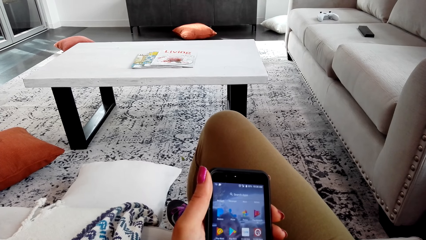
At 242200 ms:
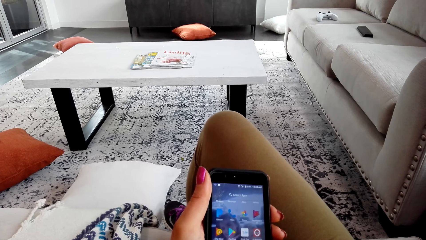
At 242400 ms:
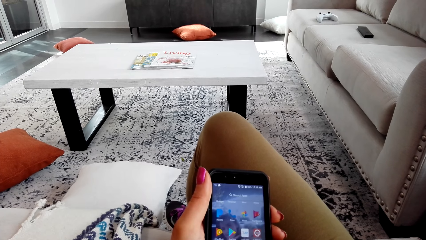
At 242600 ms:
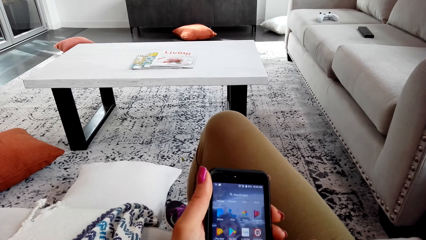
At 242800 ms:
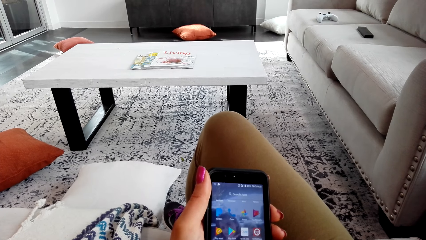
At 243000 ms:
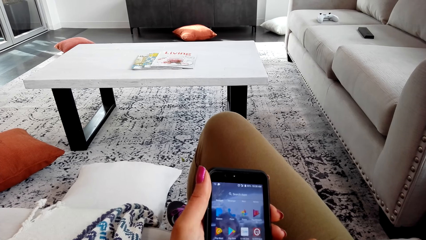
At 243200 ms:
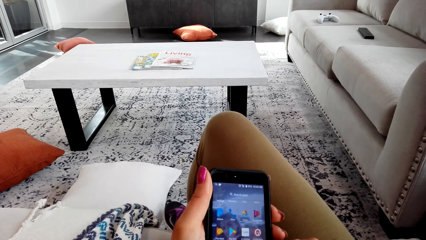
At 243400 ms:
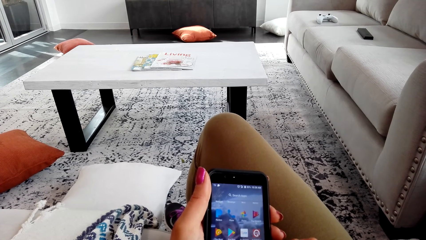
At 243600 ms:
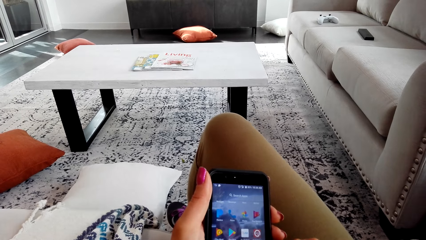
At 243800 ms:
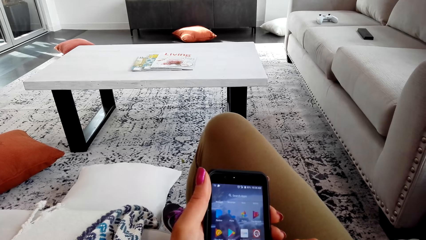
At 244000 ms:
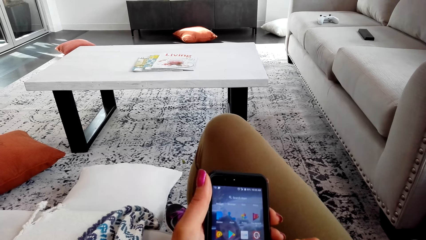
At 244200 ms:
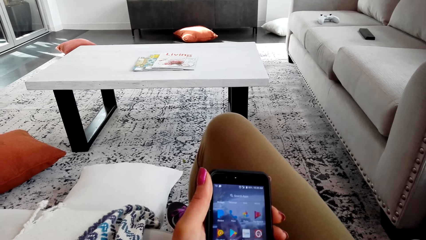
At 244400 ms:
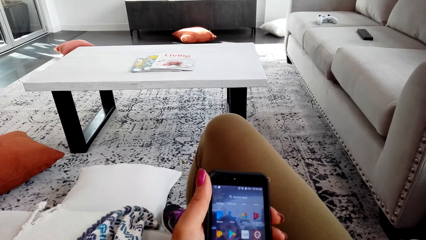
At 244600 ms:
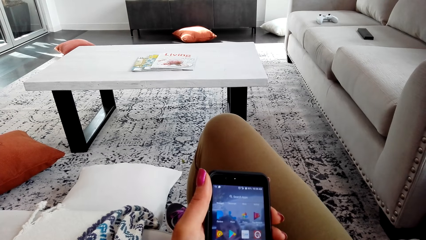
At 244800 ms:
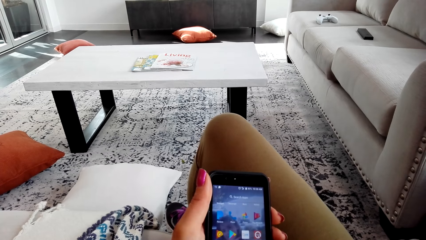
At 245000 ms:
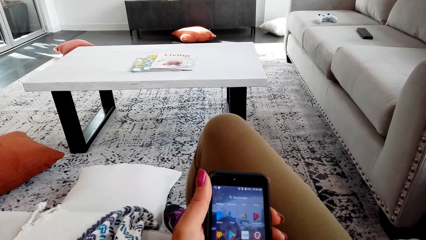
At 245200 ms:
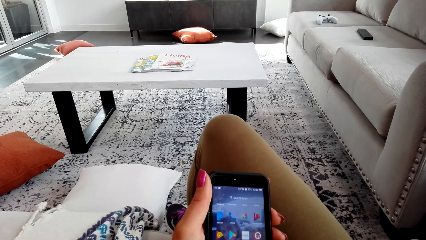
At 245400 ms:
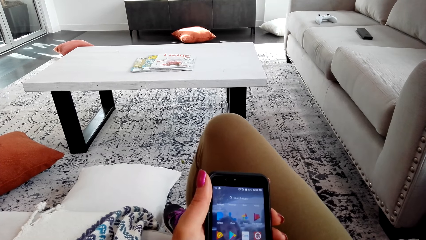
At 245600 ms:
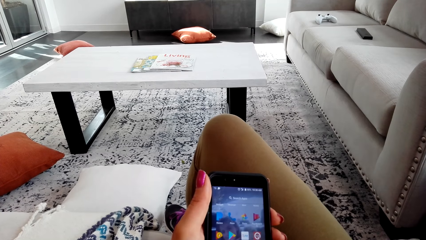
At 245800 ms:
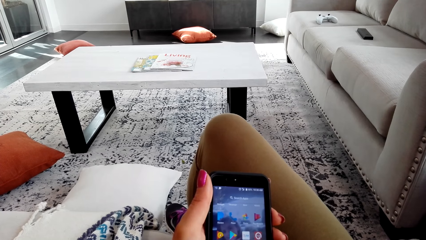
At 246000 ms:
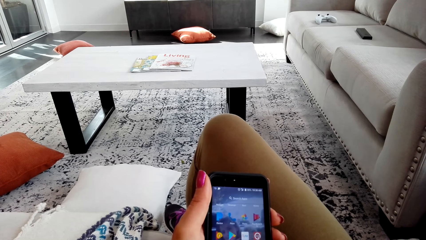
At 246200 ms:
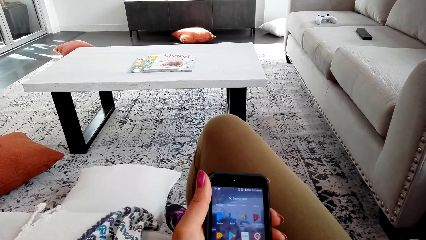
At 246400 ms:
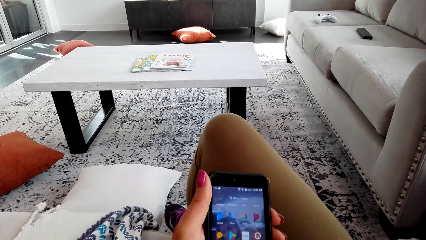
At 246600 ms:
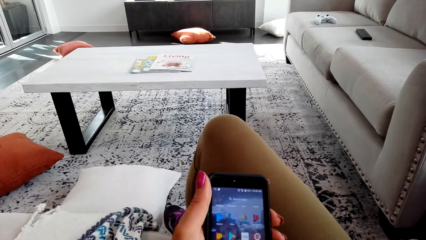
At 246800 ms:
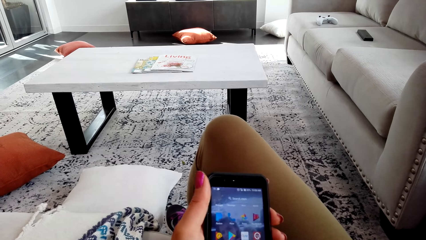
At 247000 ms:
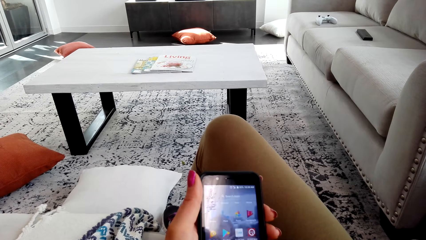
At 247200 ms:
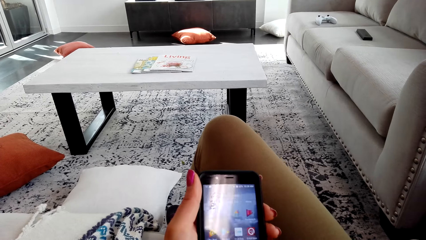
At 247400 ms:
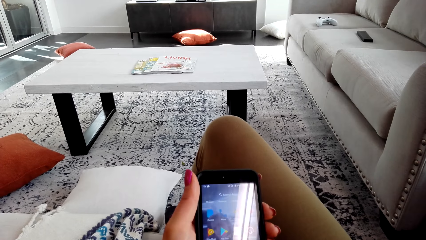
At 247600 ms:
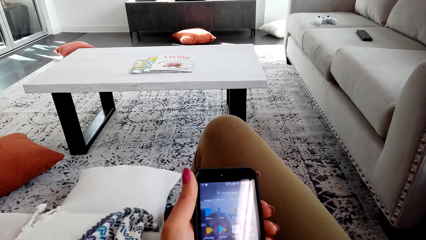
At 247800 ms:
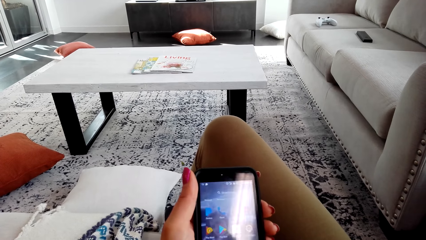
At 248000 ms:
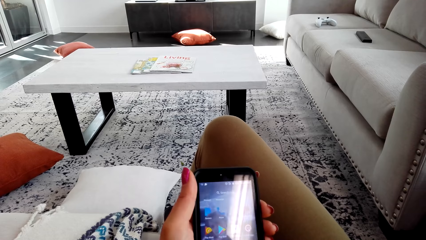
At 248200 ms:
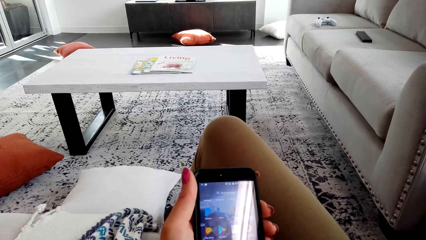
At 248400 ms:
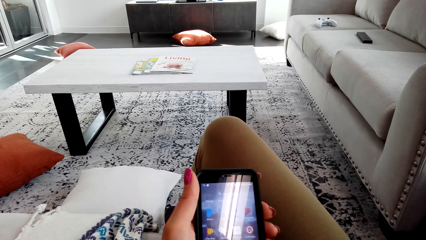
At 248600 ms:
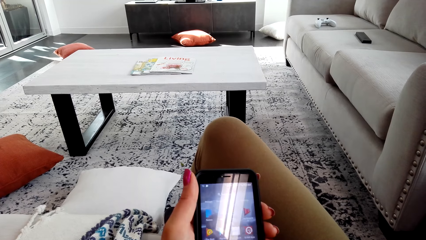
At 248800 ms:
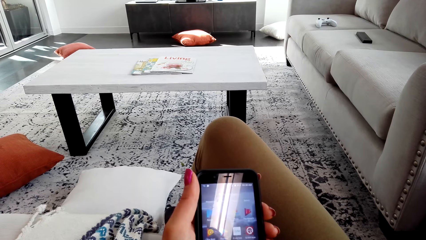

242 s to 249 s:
A person talks to the camera wearer.

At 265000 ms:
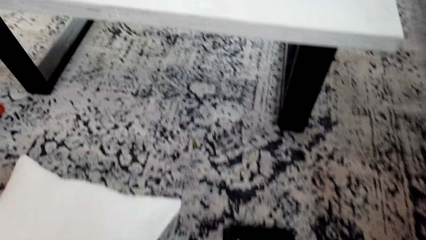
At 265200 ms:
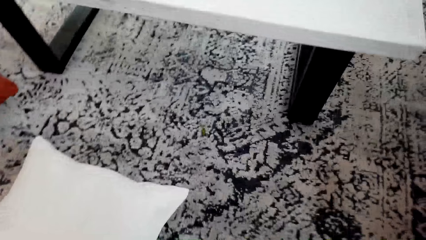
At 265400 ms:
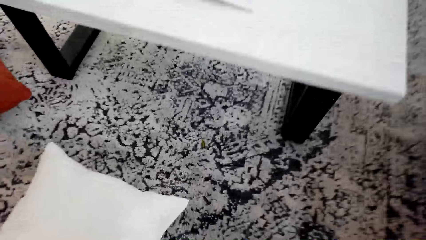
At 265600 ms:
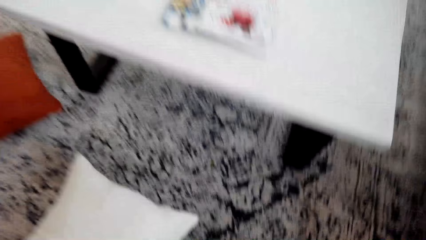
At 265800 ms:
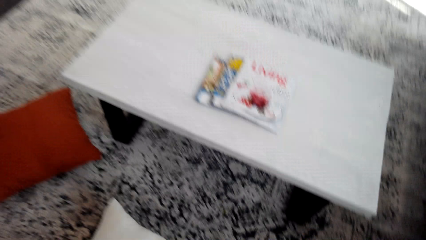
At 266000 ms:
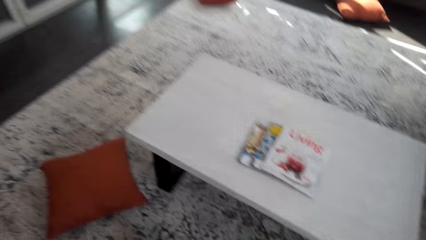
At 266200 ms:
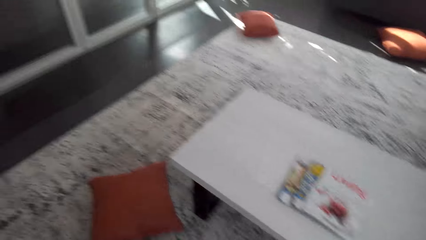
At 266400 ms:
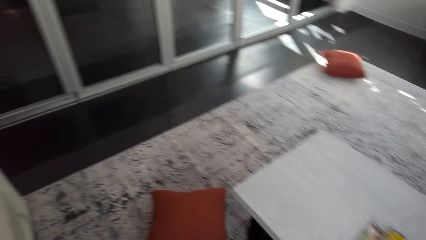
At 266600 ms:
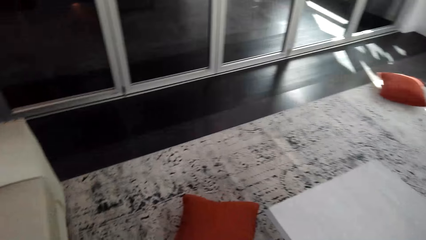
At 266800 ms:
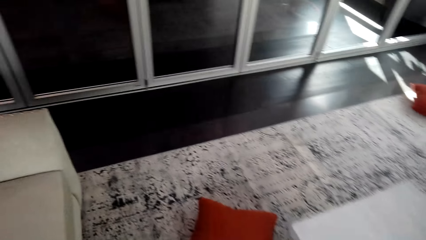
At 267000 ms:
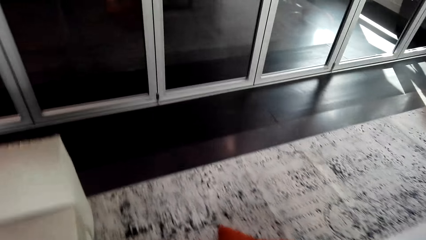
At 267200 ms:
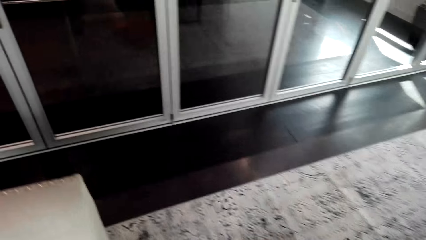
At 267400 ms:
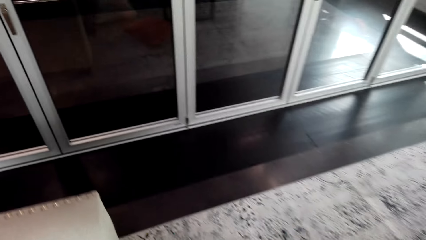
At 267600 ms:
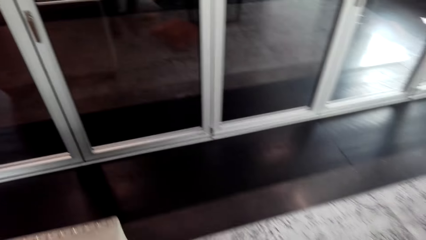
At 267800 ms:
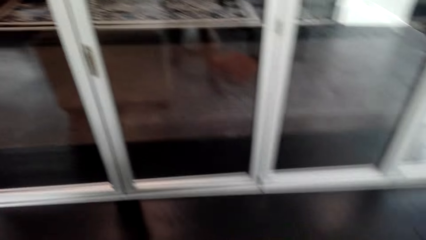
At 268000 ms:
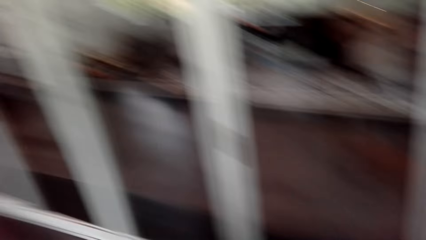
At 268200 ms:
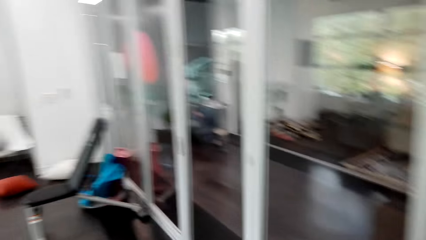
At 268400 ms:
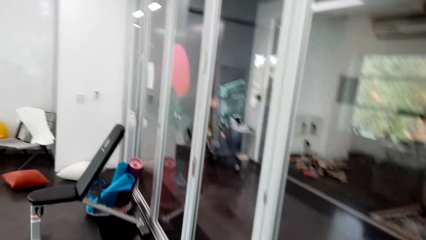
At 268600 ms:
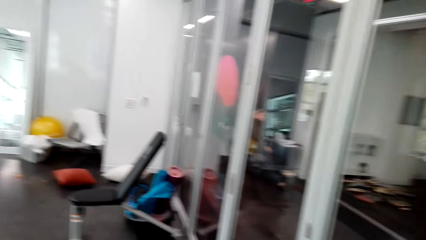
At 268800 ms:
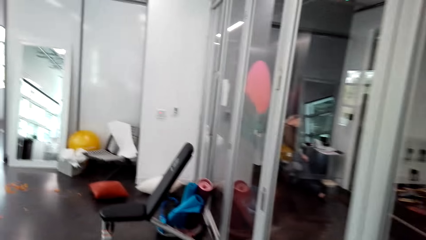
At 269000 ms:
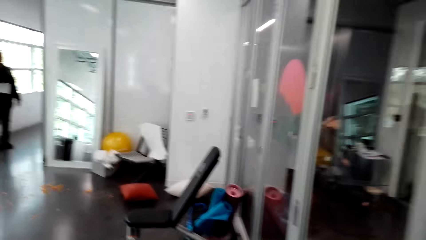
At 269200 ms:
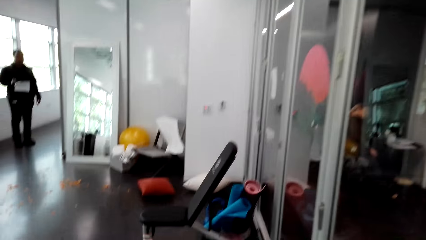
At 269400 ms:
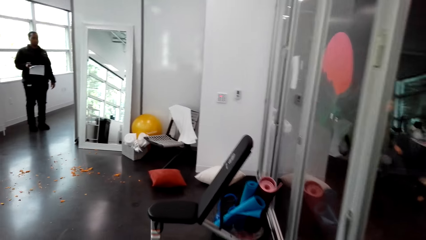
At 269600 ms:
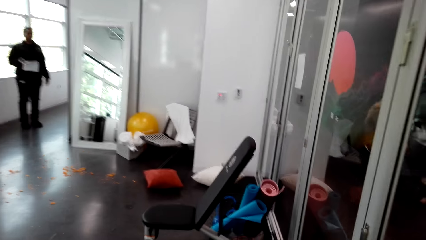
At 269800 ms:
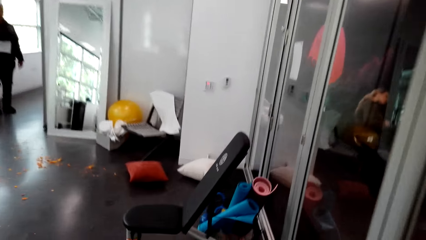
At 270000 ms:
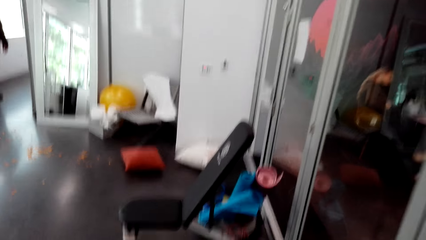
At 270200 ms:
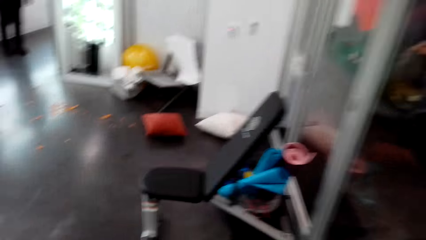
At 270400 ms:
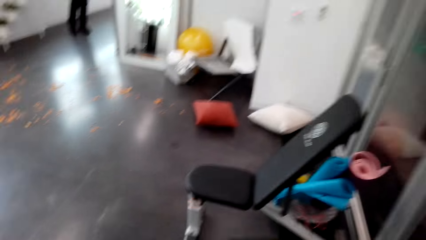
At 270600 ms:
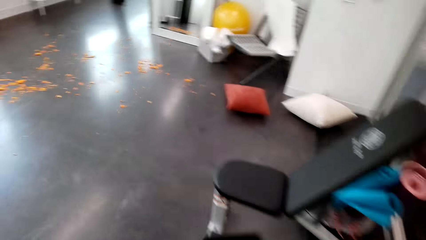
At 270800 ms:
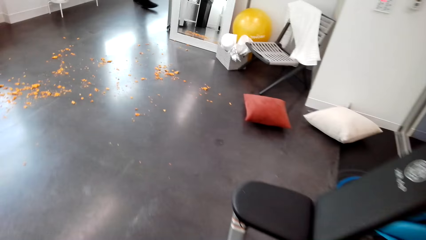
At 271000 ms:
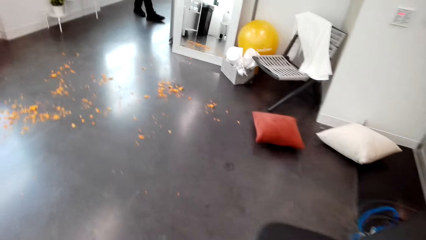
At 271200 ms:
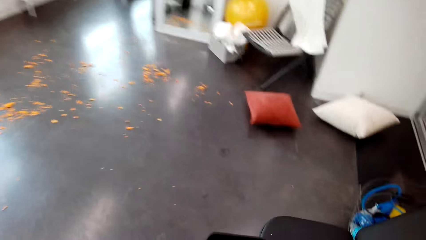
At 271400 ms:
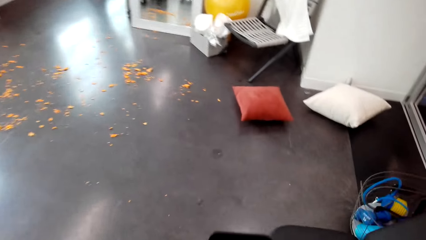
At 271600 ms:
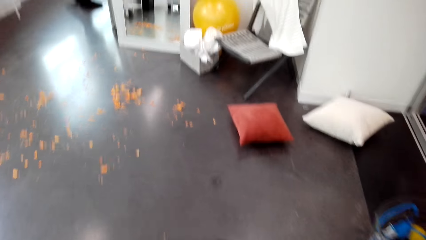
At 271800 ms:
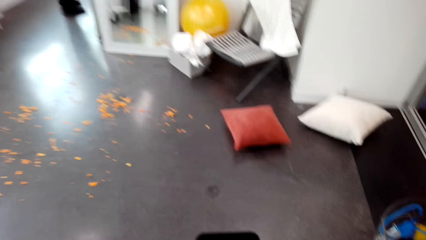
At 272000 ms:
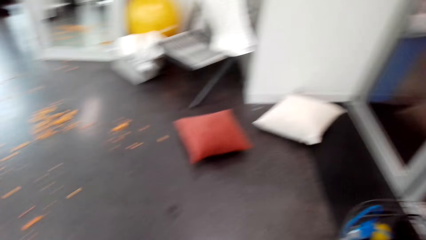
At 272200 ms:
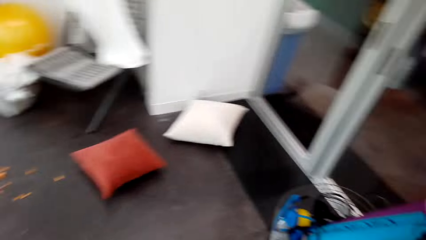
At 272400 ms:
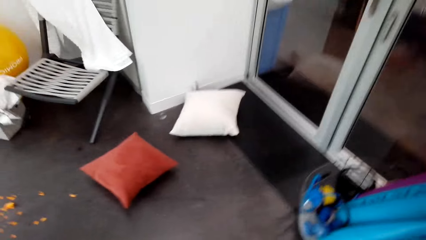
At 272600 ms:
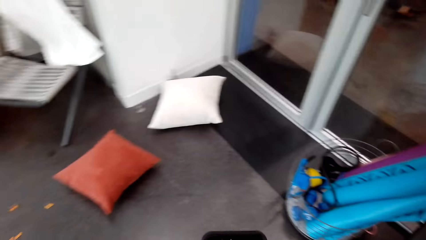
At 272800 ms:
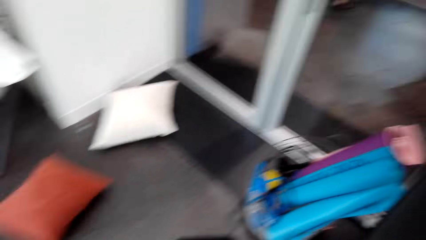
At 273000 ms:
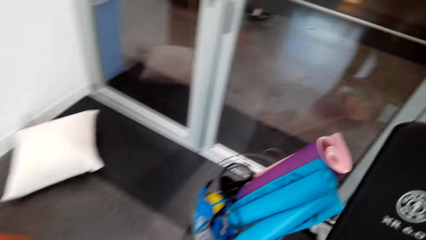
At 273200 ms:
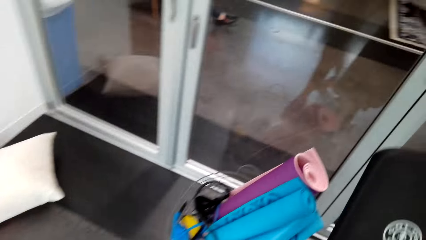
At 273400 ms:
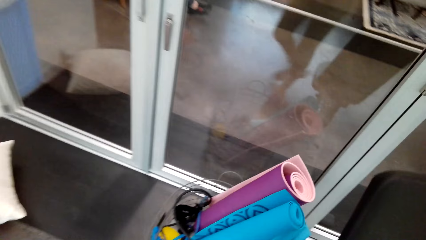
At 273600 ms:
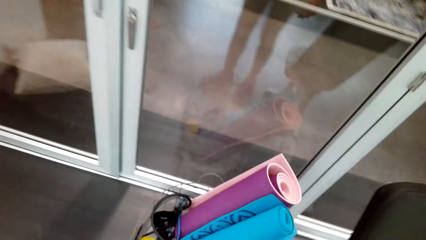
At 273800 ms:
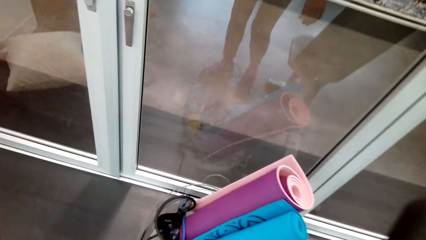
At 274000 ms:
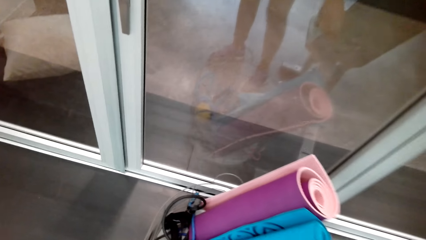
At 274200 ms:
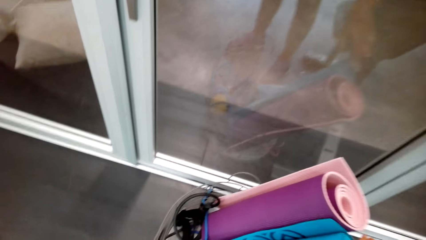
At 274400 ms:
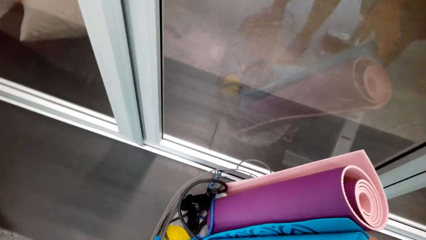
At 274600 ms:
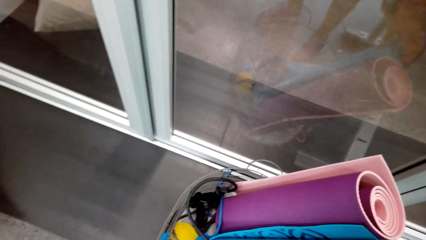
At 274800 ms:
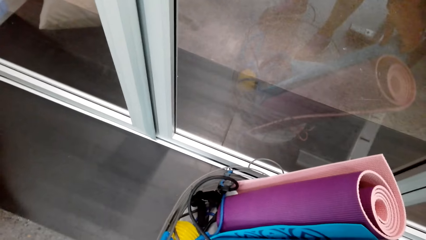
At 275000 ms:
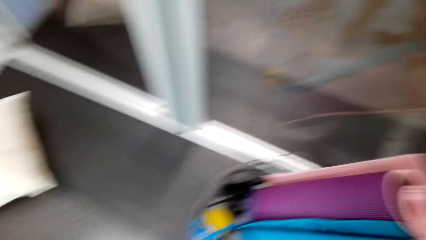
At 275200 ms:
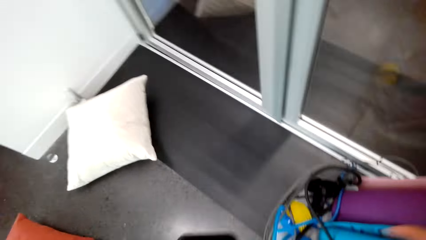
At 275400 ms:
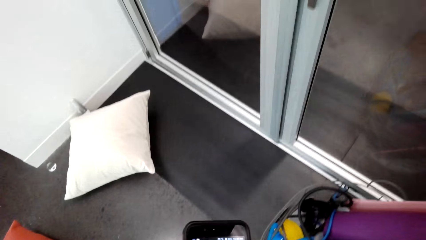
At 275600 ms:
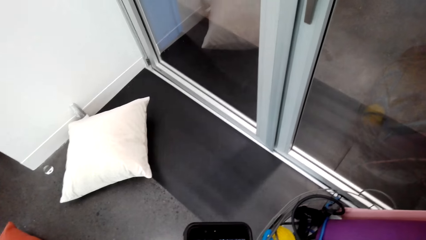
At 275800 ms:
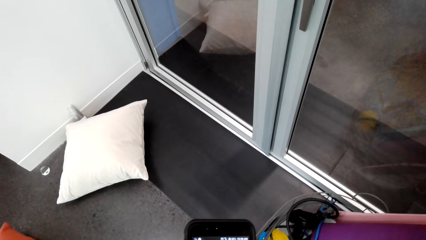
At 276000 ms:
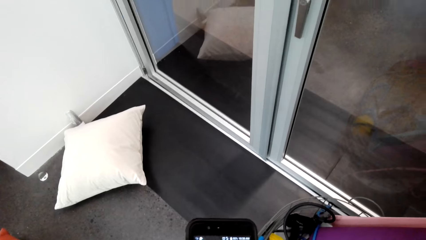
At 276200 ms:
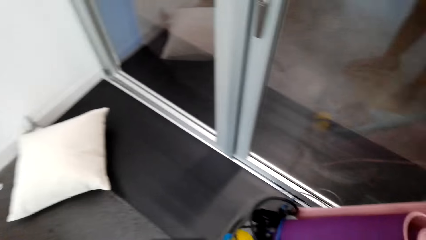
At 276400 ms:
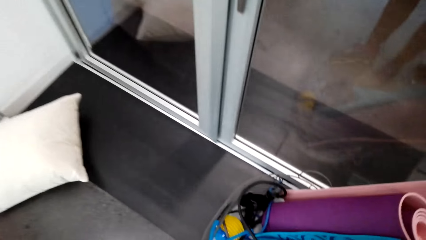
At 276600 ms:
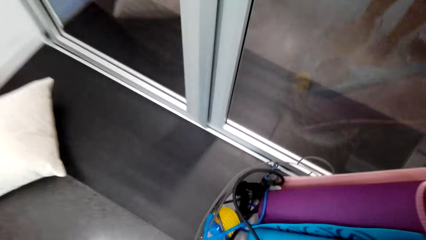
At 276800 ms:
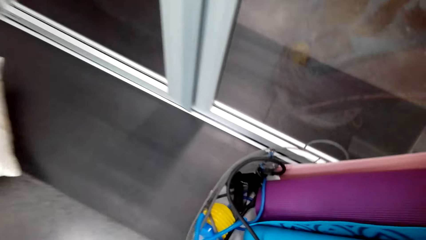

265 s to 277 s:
The camera wearer stands. They walk on the floor. A man stands on the floor. The camera wearer walks on the floor. They talk to the man. They look down.
